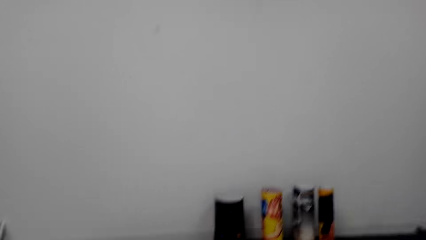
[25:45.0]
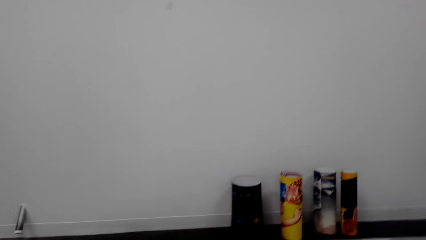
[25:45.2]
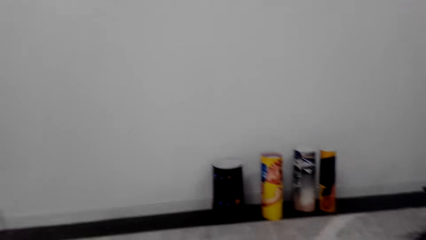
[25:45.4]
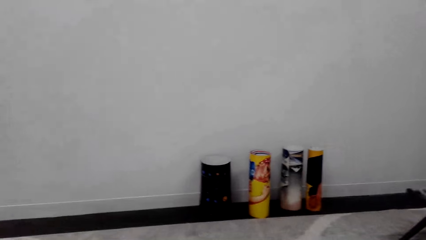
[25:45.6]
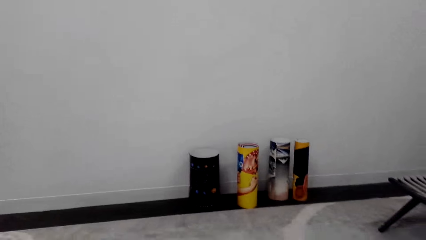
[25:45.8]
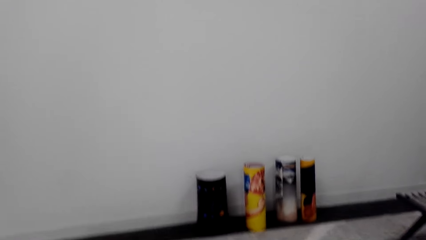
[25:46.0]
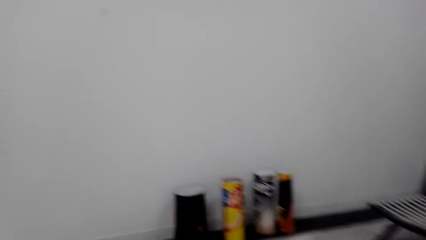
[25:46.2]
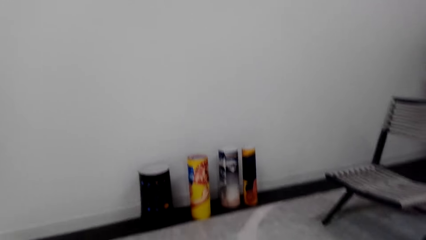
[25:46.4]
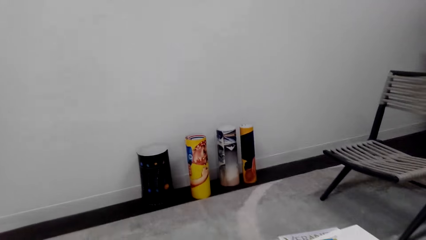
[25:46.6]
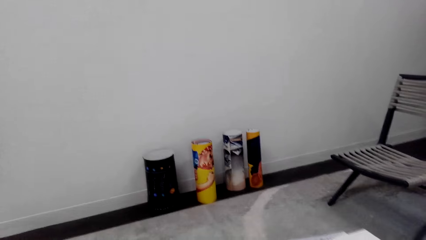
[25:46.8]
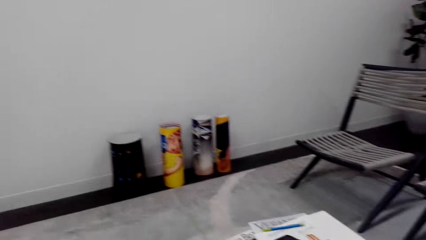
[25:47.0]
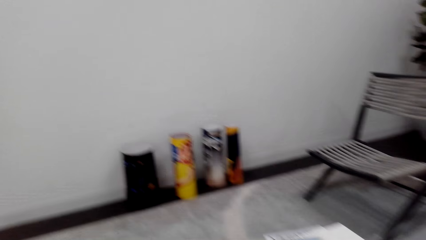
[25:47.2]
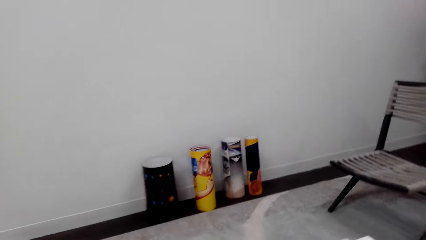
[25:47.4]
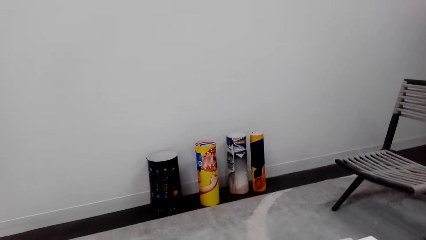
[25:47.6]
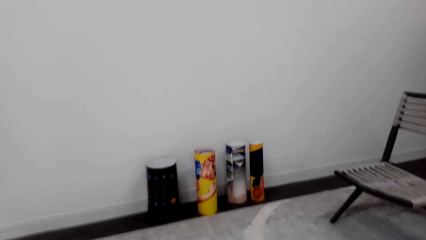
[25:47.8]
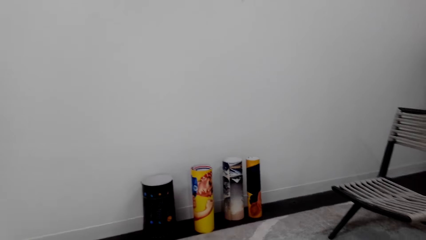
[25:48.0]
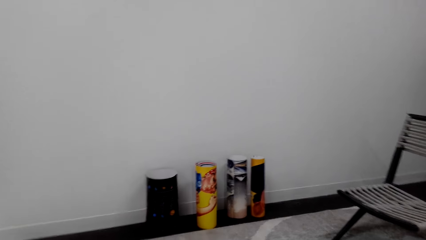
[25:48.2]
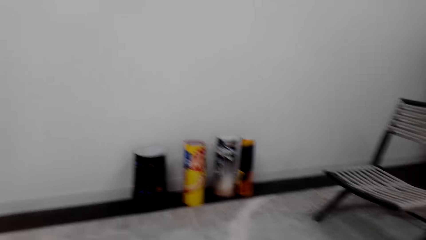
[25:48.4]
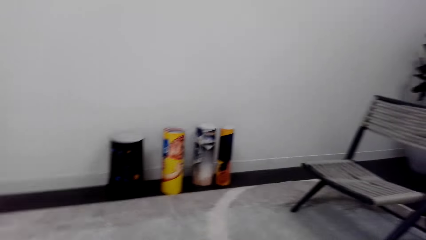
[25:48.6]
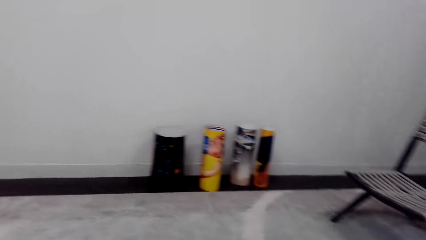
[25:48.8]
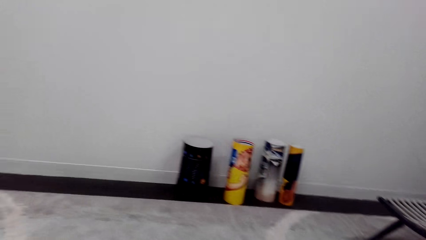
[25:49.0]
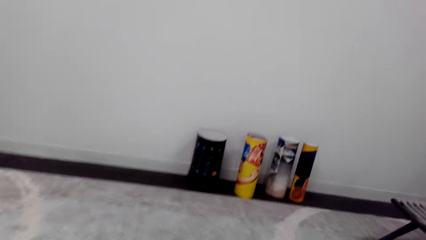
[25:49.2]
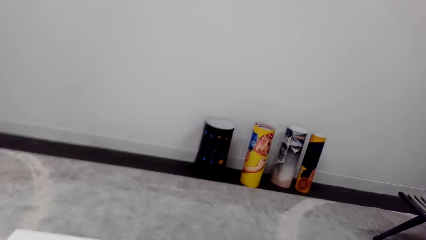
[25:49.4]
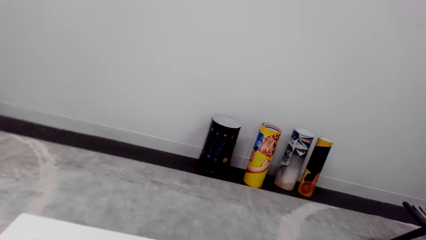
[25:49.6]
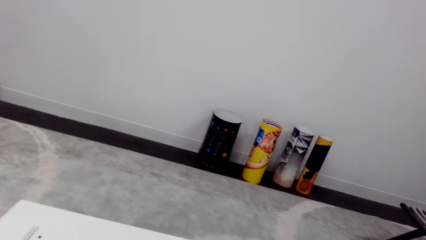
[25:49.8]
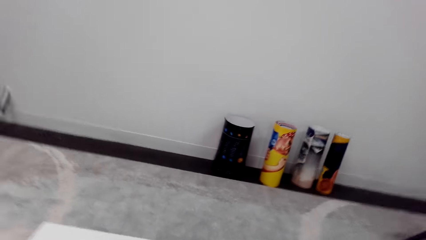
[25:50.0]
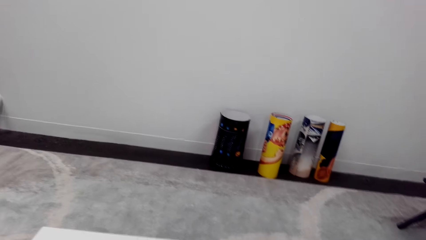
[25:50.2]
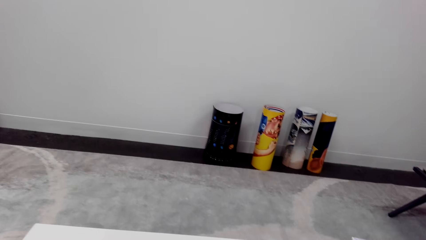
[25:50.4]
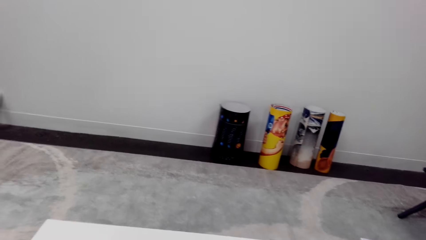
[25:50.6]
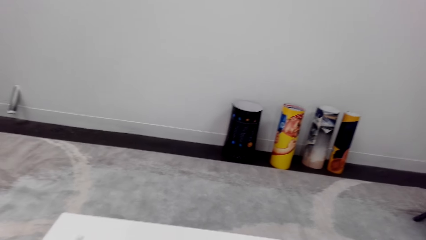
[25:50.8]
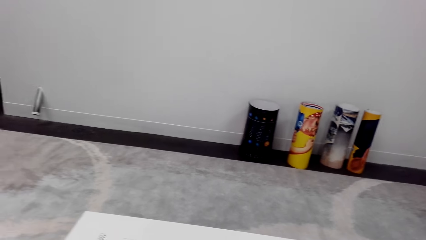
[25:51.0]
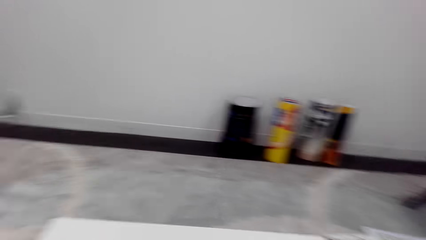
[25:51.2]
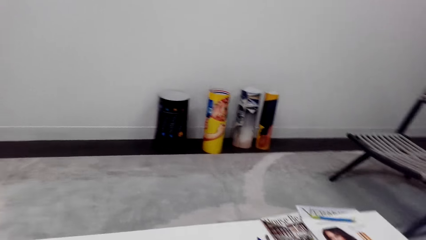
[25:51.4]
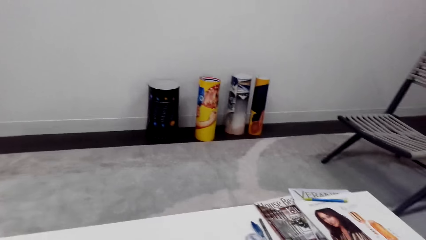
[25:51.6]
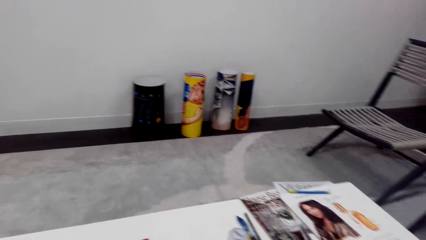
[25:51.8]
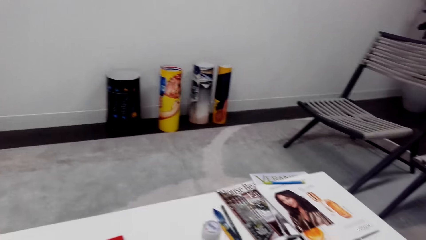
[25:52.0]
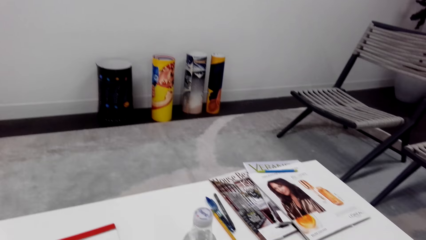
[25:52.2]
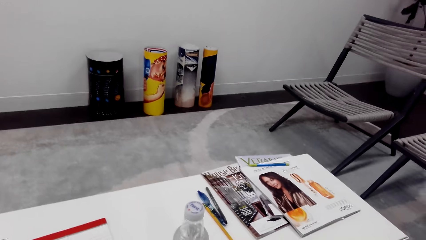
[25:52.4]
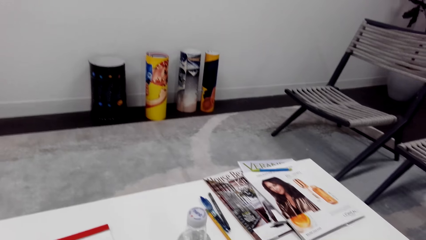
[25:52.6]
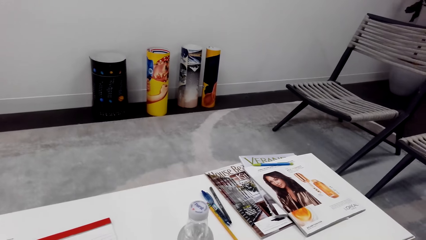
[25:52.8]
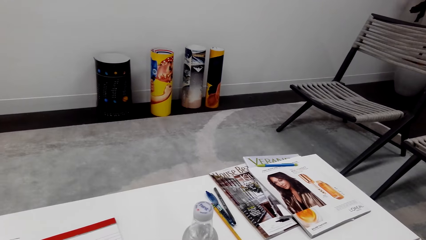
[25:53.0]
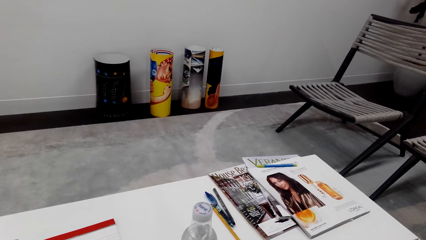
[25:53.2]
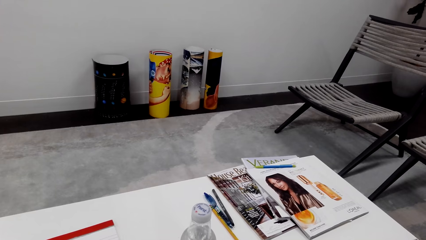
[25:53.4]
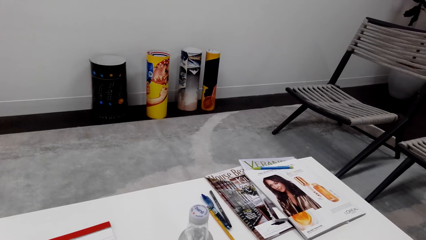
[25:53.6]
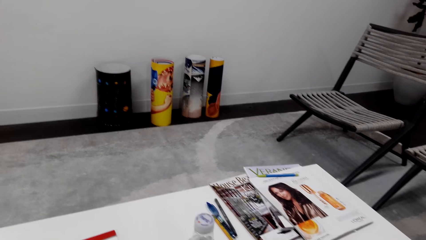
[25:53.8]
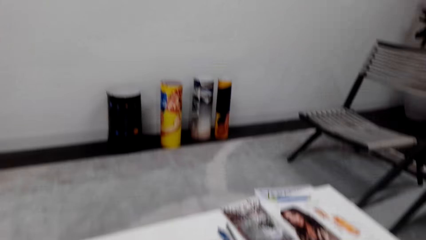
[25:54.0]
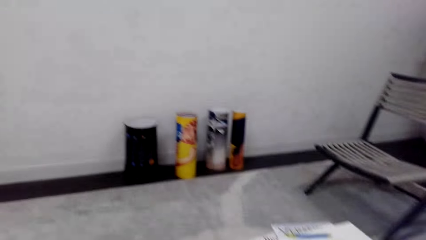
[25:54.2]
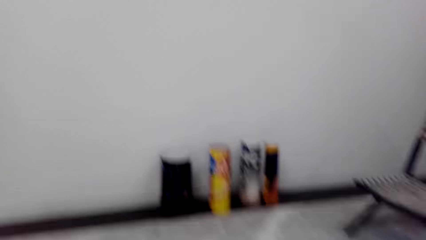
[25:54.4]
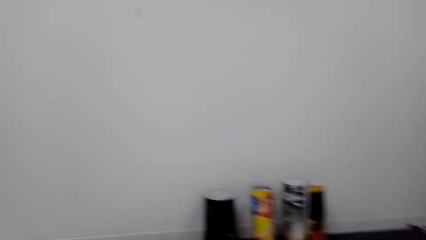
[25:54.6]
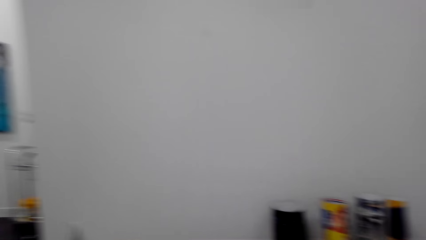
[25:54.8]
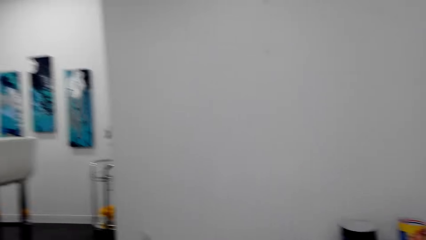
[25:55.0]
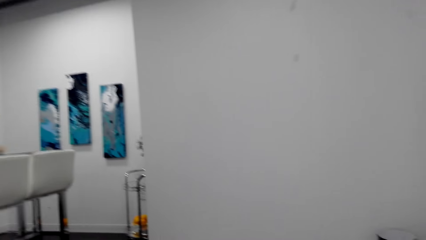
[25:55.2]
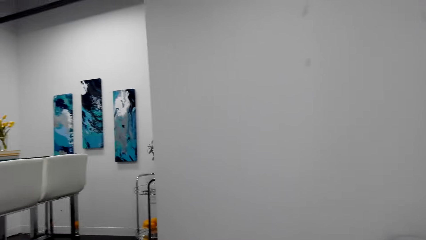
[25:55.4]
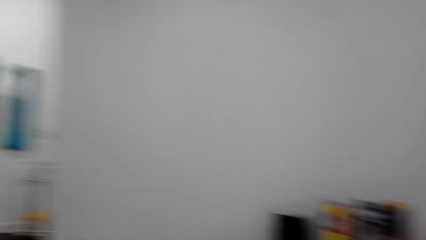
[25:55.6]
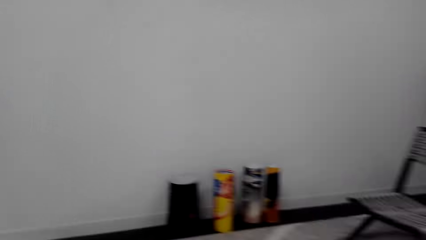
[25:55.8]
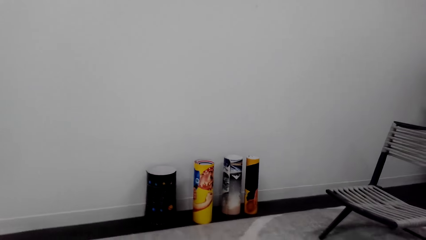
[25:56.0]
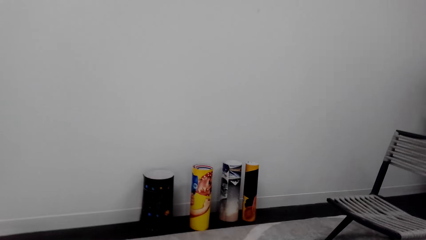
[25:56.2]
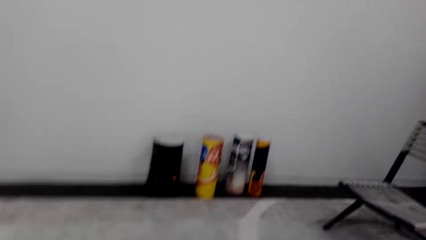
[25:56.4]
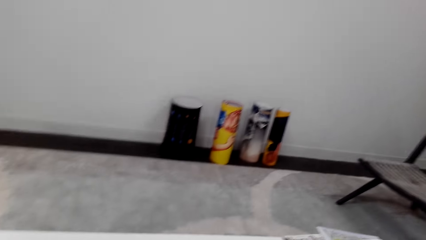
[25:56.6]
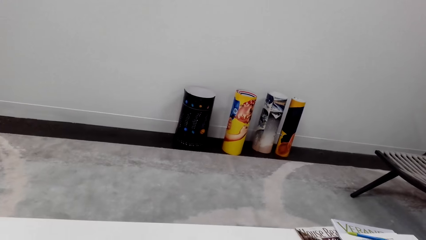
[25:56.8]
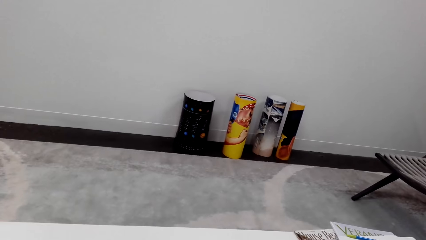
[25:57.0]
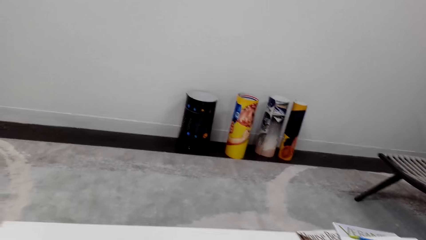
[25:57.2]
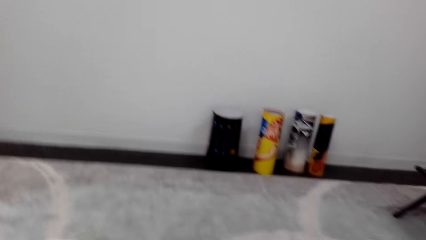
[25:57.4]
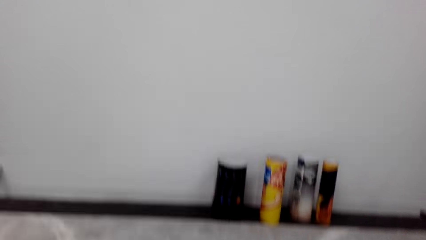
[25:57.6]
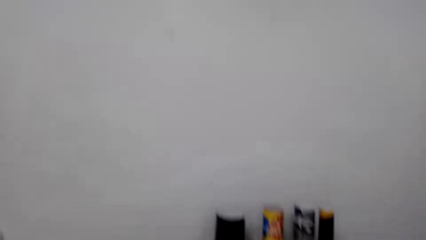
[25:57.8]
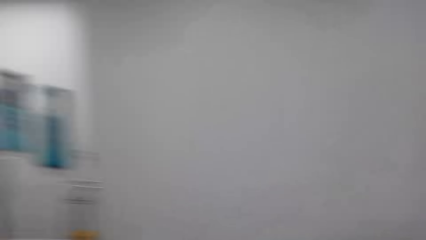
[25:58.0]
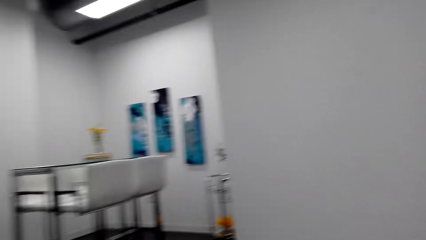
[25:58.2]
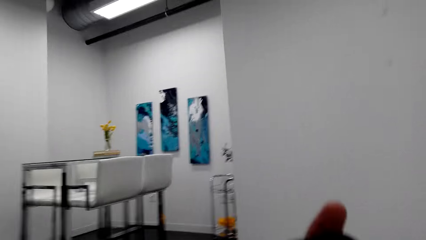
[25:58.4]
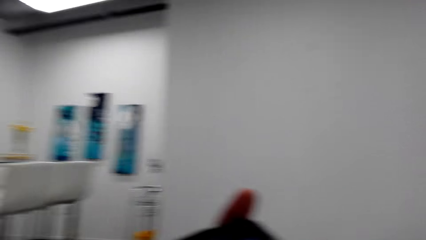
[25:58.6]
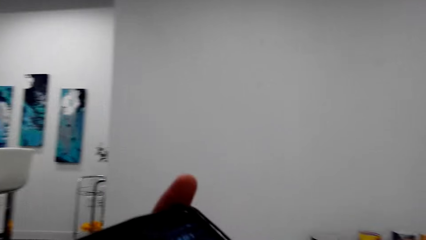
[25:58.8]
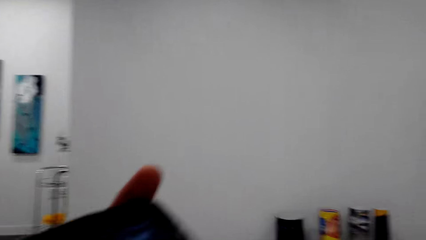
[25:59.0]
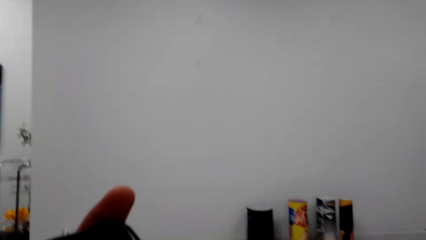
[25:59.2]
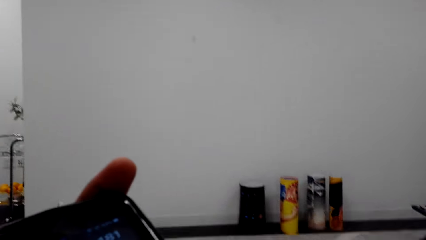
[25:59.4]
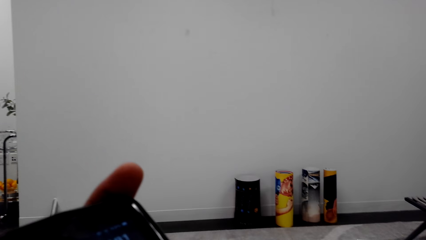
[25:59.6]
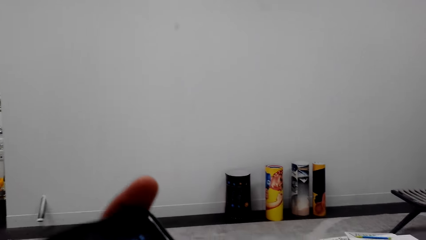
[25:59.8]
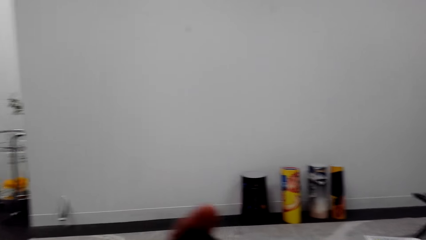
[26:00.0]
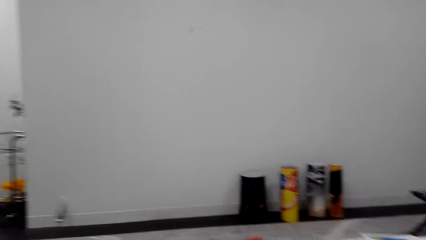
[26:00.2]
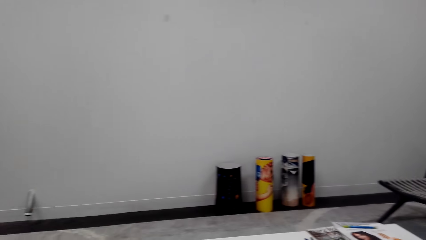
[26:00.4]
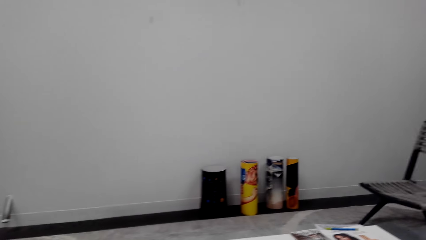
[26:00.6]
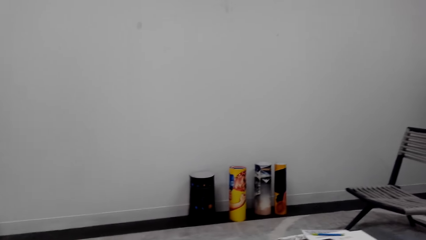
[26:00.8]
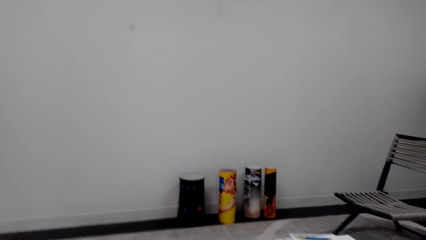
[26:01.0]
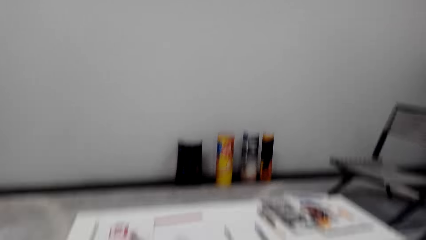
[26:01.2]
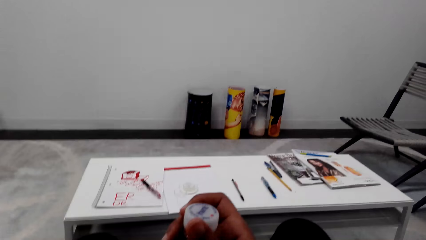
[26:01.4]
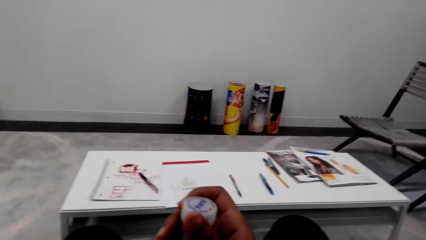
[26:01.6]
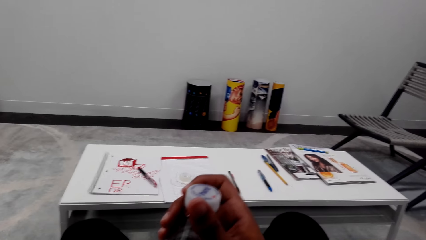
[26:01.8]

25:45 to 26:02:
The camera wearer looks at the magazines on the table. He looks around. He lifts the phone. He looks at the phone. He holds the phone with his left hand. He moves the phone. He looks around.
